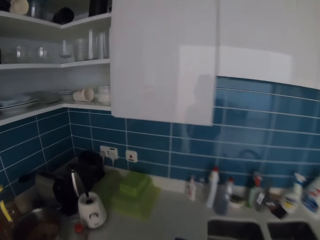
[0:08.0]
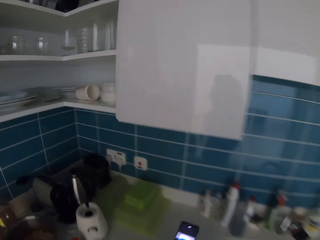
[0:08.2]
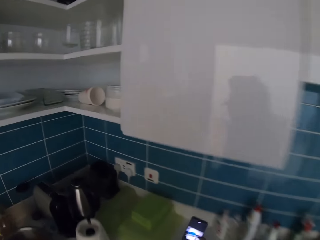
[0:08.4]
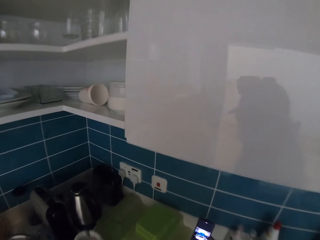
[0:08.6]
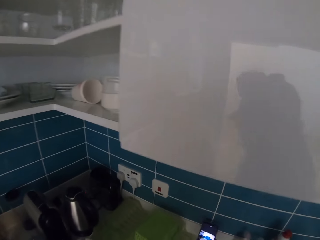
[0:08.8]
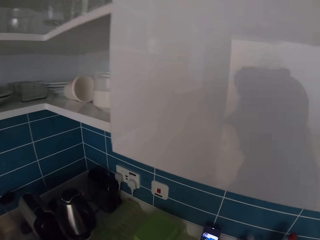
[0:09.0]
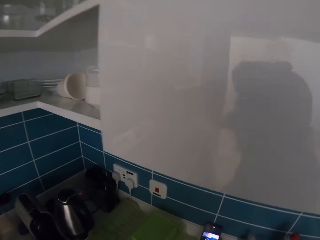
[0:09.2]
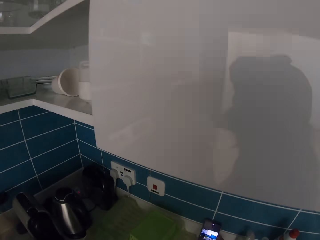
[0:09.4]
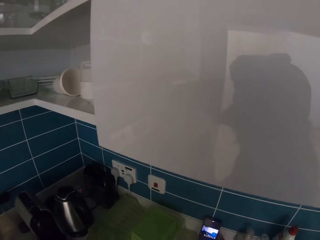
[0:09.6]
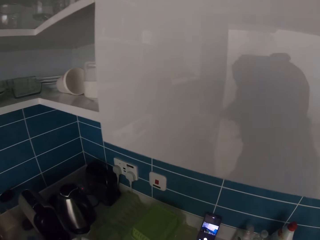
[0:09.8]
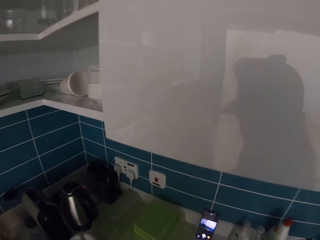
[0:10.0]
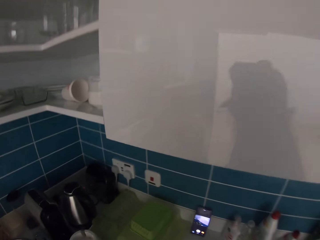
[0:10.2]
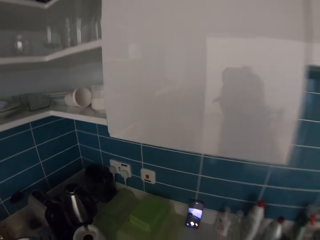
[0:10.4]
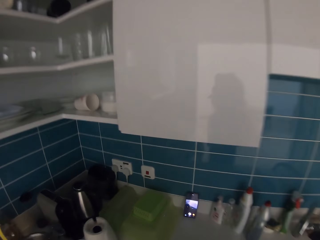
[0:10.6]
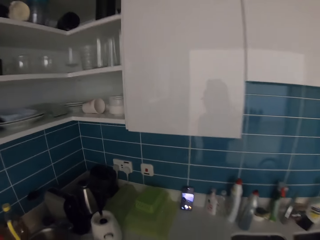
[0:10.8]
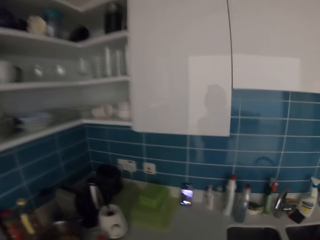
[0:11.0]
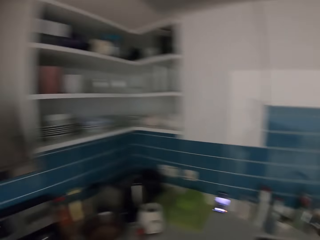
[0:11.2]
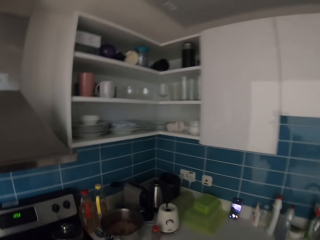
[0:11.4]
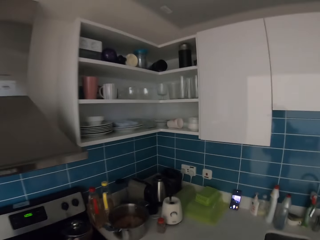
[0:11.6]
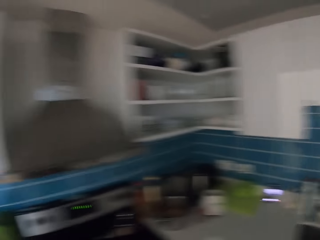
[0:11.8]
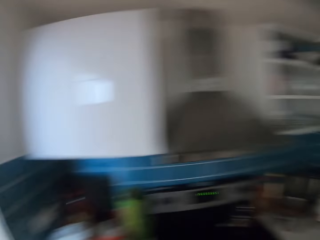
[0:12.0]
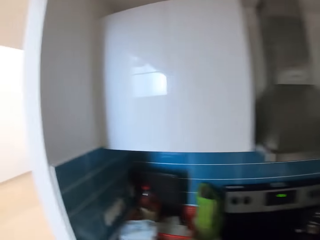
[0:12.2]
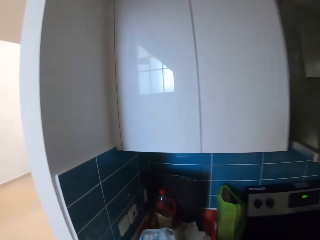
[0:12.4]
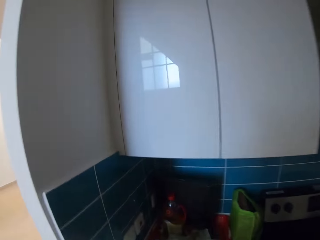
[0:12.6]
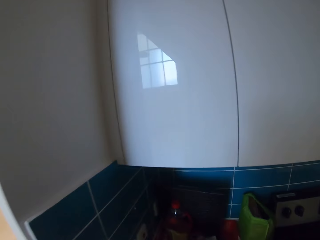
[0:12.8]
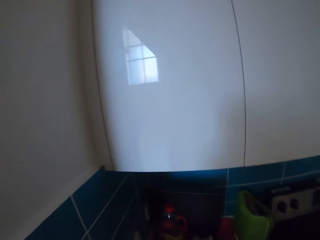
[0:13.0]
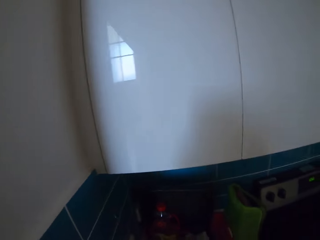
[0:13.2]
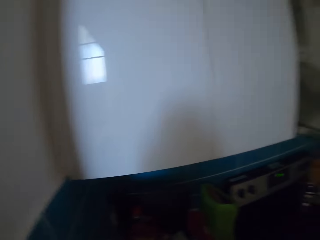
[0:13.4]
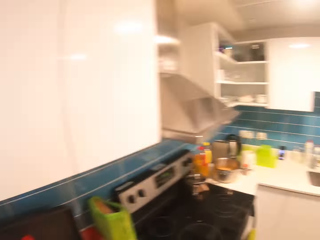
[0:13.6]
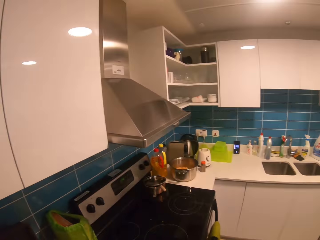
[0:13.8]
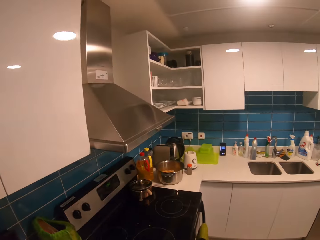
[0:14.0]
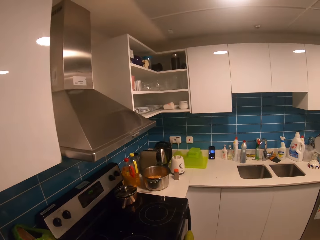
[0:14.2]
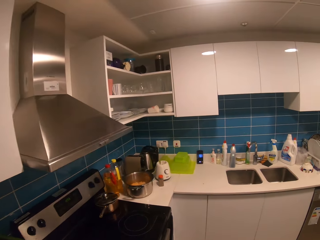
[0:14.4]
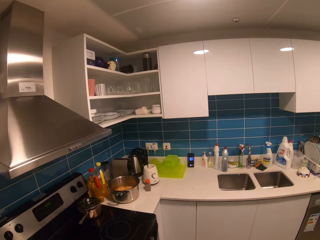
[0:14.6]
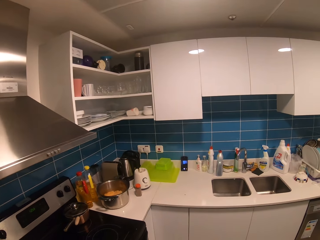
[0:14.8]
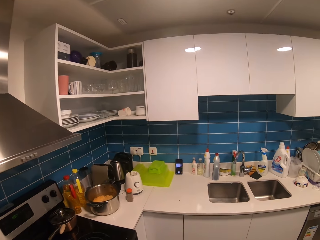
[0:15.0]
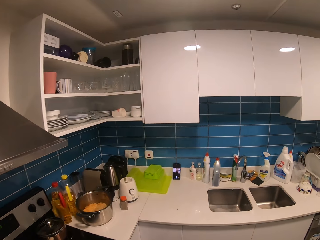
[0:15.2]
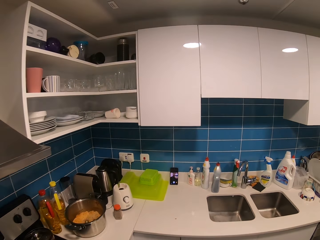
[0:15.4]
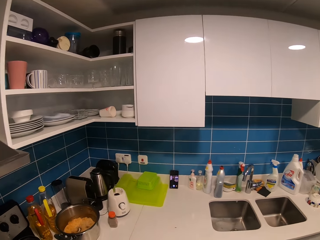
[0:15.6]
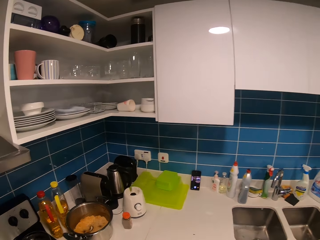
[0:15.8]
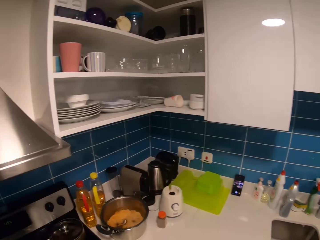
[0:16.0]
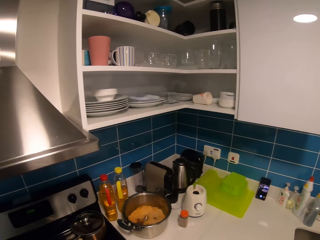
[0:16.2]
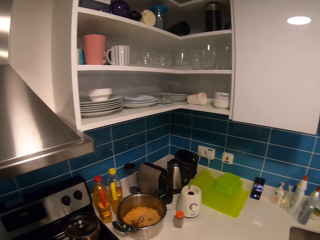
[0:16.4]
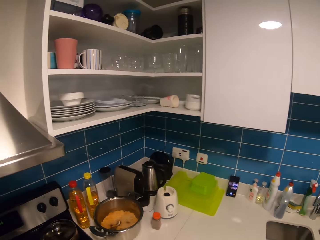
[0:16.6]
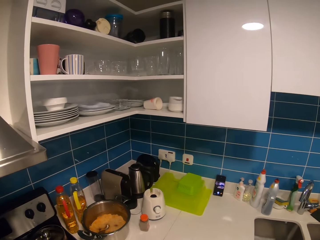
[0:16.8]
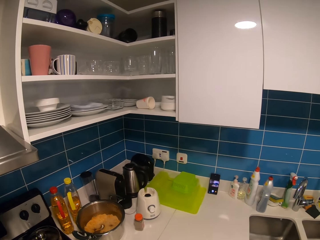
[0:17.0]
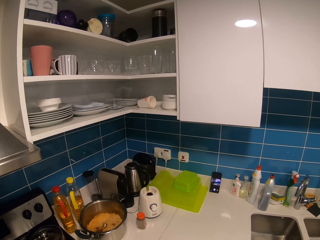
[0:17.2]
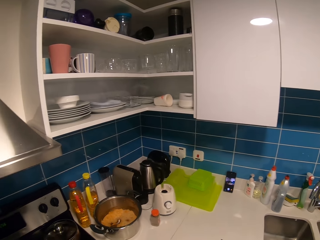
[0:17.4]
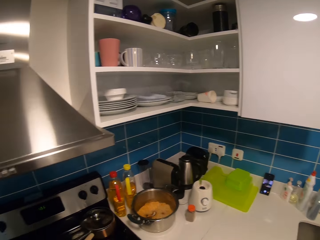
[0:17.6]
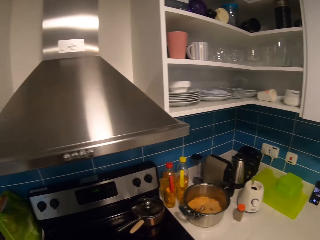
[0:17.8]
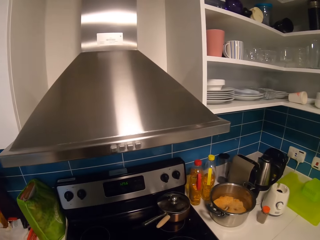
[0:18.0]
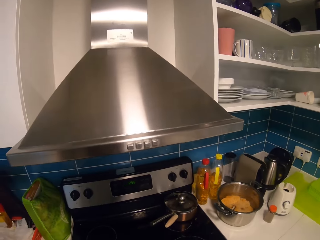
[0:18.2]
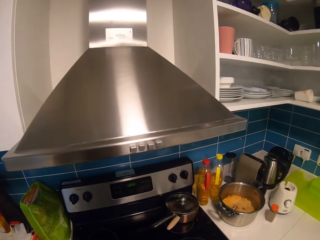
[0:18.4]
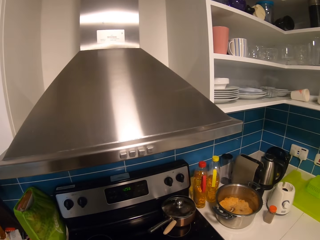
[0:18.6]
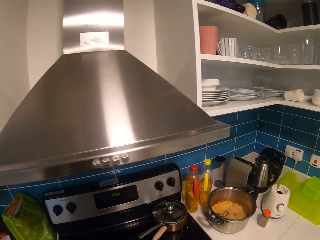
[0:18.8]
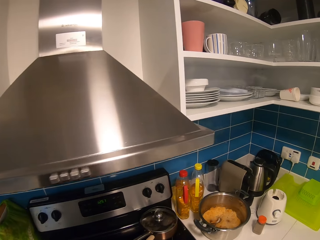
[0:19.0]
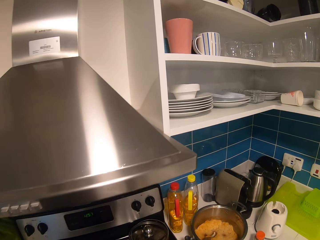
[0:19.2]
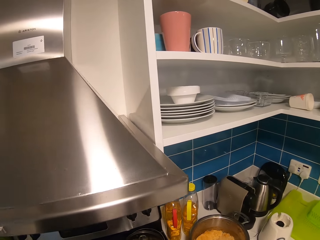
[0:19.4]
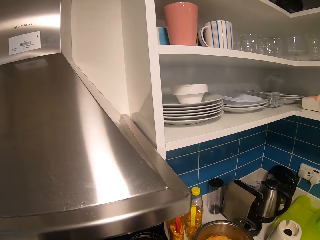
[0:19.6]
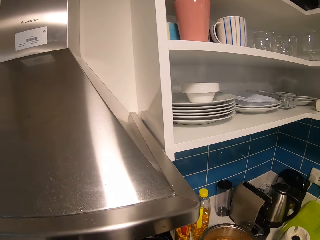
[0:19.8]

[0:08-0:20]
The camera wearer puts down a phone. They walk backwards. They turn on the lights. They walk towards a gas cooker. They look around.

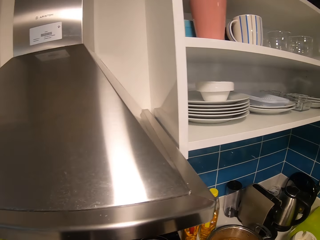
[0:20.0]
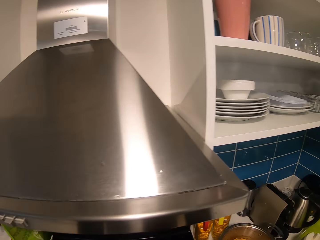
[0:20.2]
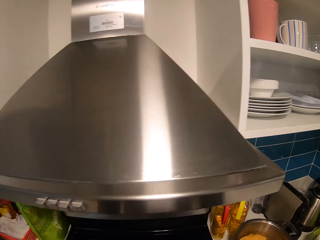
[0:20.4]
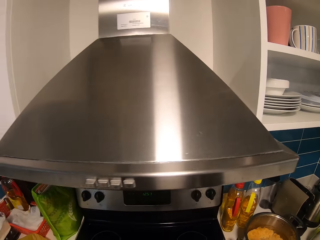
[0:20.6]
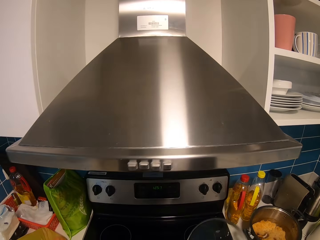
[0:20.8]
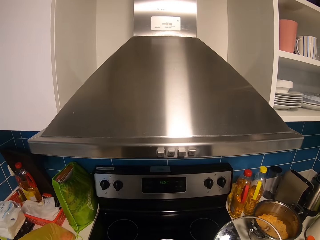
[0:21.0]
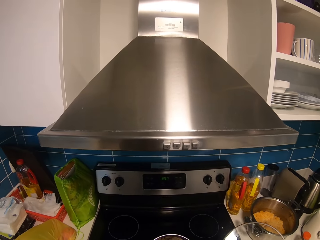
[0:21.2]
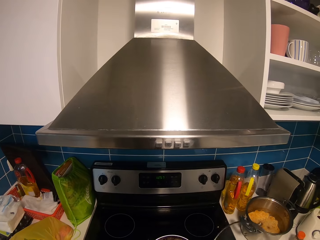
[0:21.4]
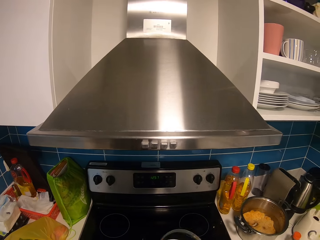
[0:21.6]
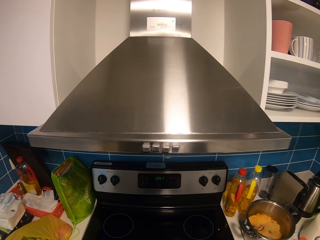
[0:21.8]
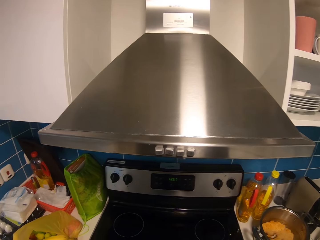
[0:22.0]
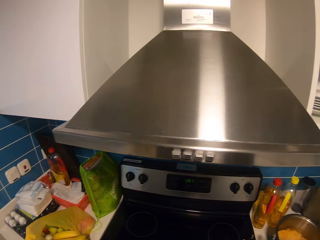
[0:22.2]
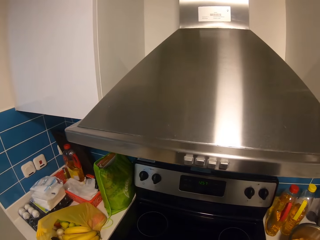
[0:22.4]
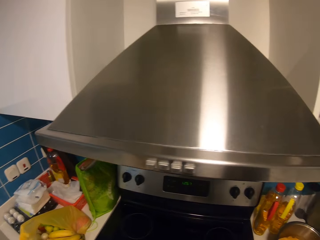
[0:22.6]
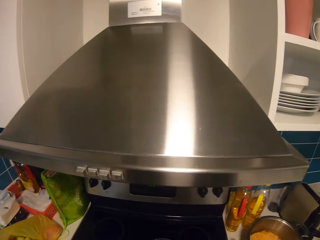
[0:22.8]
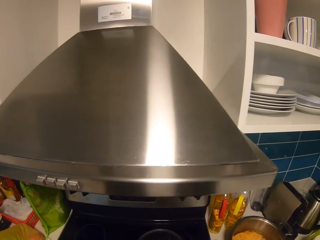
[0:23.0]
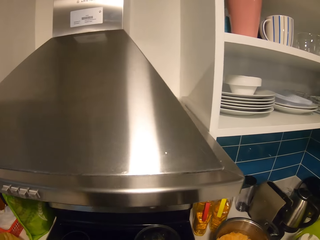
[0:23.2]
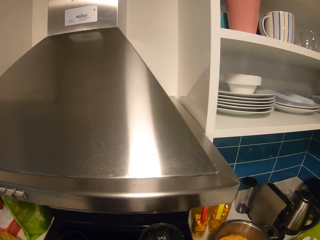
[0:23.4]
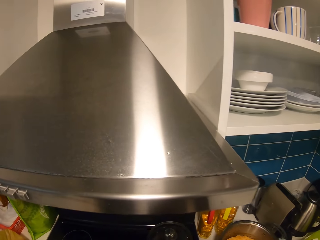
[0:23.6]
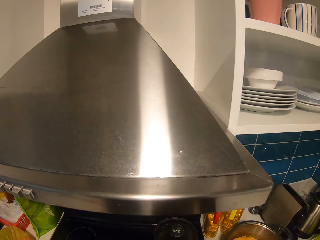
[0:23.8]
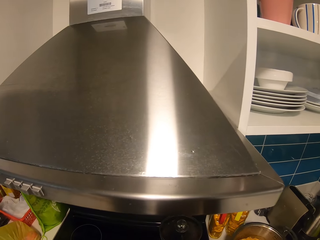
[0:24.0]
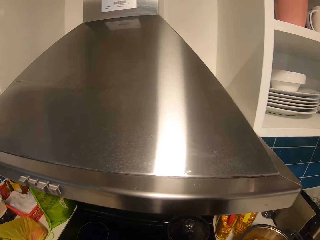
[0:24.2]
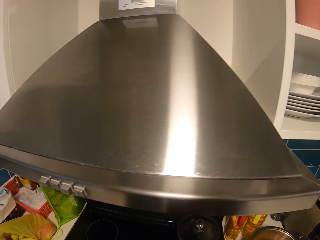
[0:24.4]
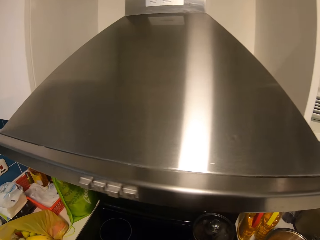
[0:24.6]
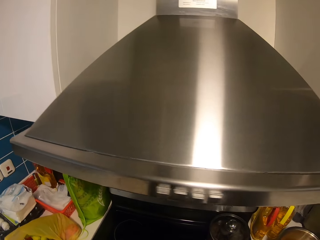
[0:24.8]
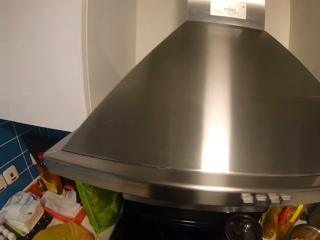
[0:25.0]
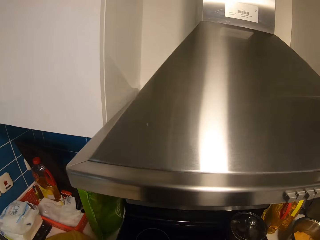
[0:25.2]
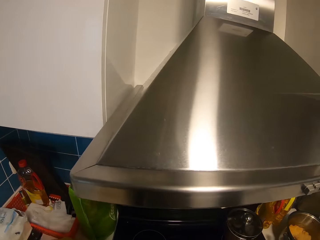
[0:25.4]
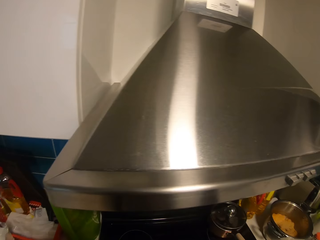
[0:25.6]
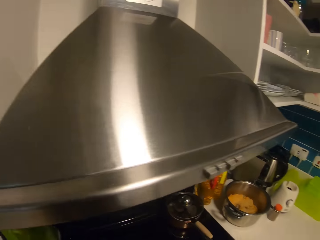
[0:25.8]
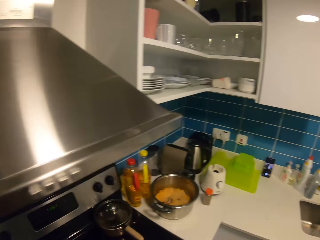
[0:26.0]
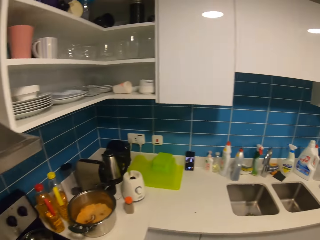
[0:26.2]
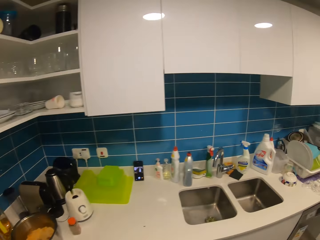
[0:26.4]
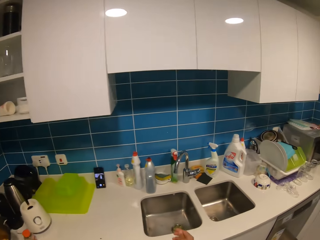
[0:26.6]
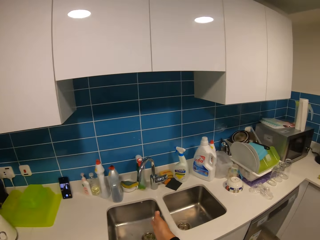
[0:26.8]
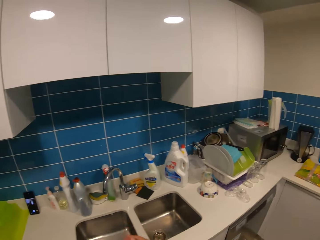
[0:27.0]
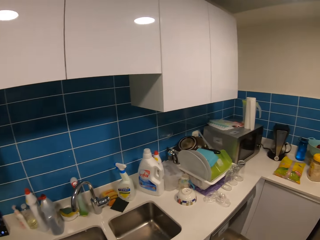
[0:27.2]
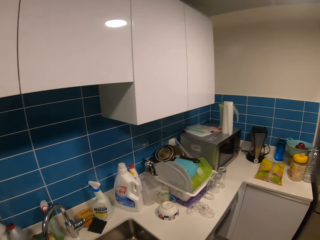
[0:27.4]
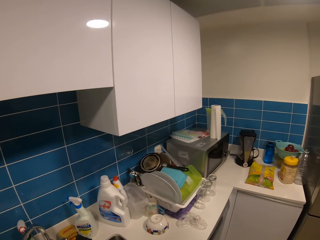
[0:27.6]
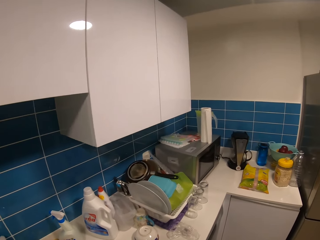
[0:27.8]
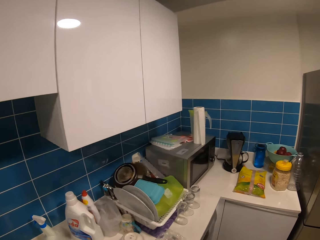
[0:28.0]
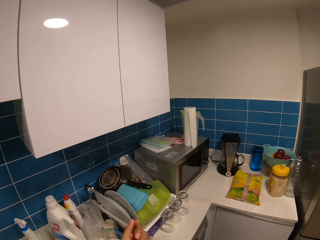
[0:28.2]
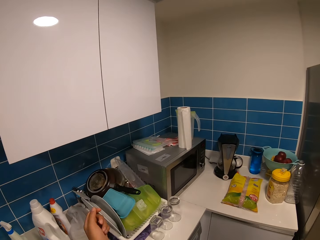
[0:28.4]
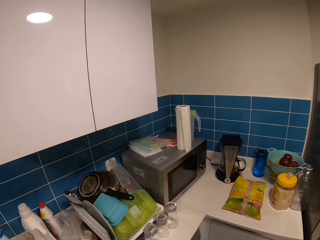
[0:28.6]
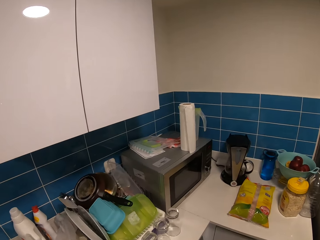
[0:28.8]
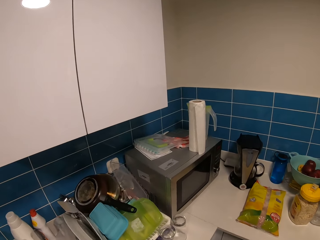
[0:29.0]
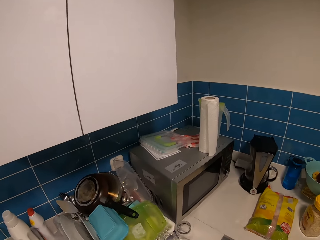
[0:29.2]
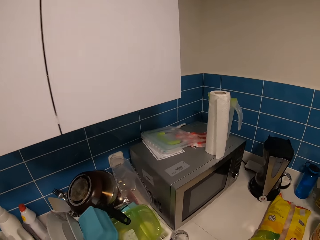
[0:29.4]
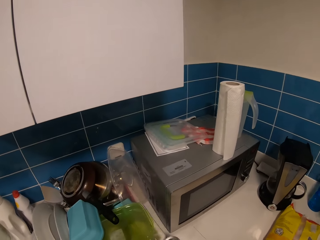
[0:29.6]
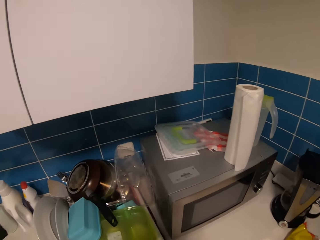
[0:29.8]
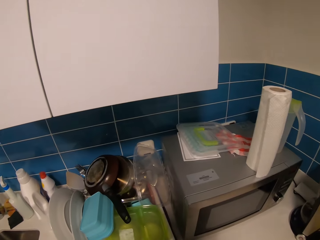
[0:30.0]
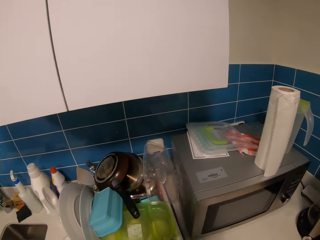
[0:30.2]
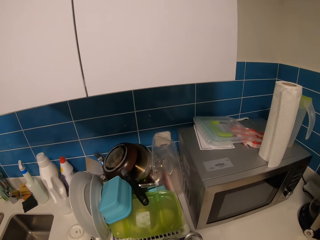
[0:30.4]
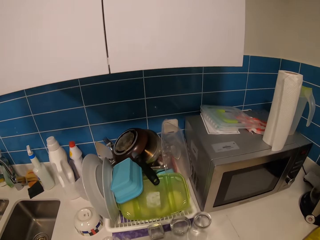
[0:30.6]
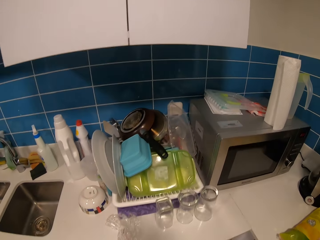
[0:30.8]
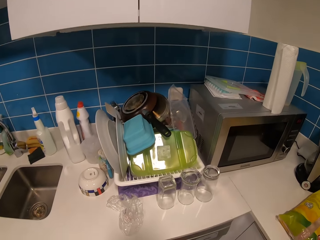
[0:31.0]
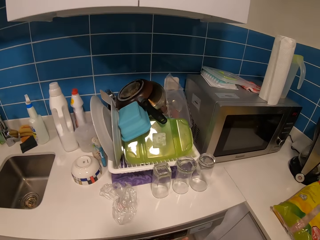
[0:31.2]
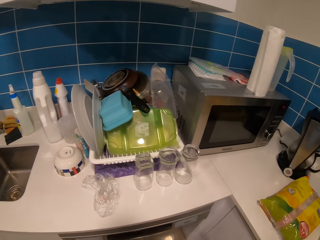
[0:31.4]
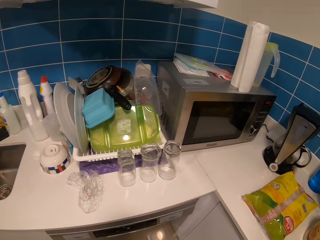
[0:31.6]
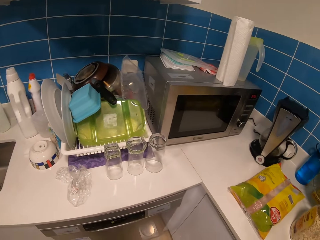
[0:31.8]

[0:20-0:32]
The camera wearer puts a bowl on the cooker. They pick up a pot lid. They close a pot with the lid. They put down the cooking pot. They move the pot. They turn around. They move a hand. They throw something in the sink. They walk towards a microwave. They move a hand.
